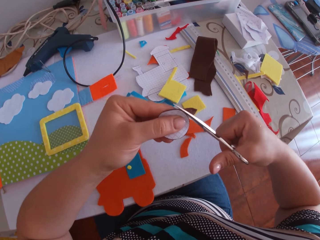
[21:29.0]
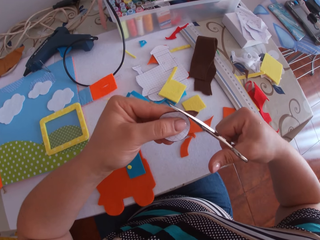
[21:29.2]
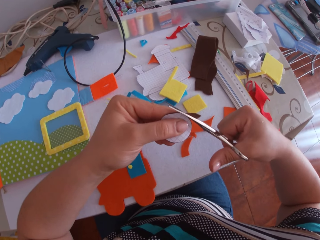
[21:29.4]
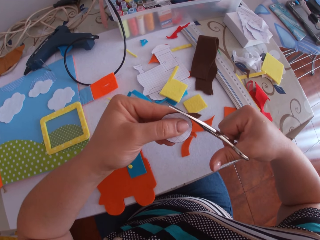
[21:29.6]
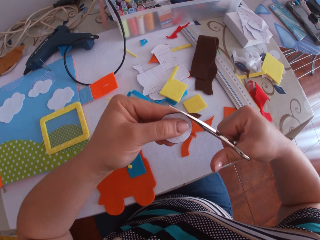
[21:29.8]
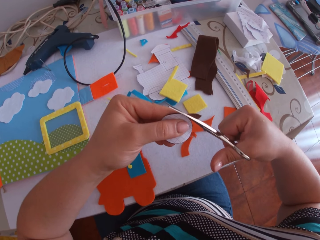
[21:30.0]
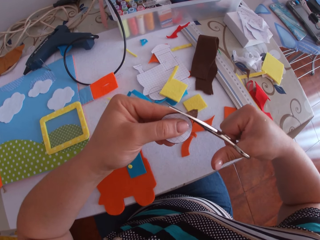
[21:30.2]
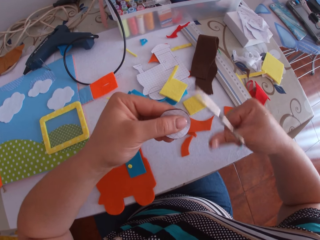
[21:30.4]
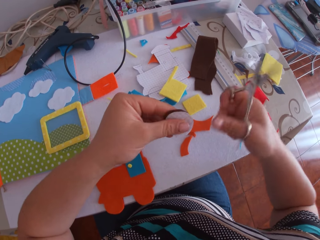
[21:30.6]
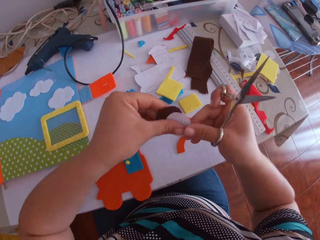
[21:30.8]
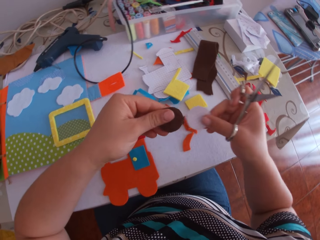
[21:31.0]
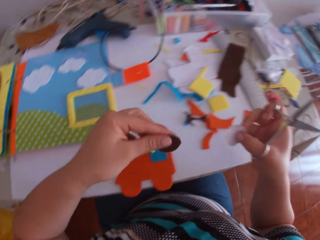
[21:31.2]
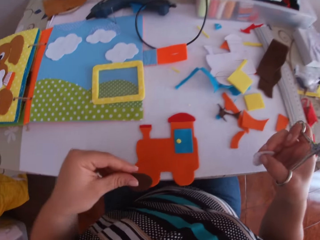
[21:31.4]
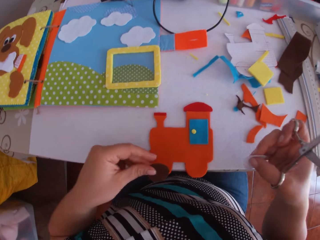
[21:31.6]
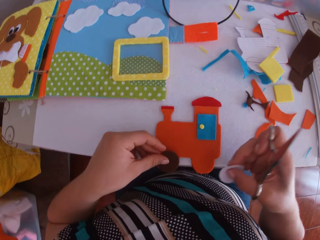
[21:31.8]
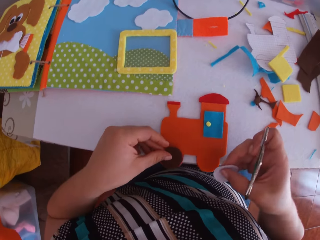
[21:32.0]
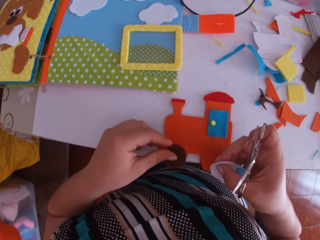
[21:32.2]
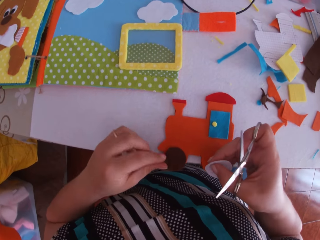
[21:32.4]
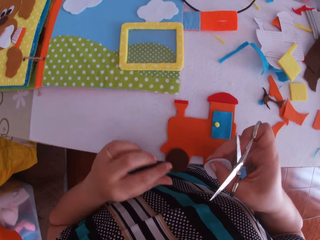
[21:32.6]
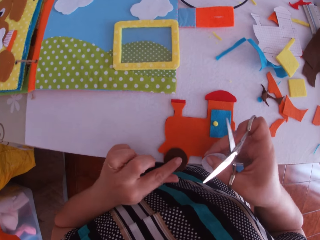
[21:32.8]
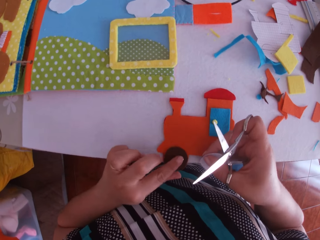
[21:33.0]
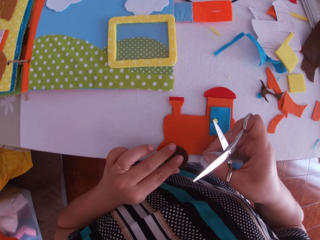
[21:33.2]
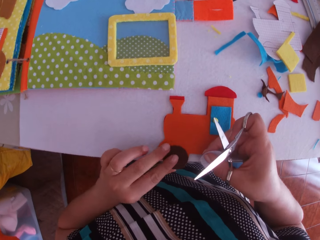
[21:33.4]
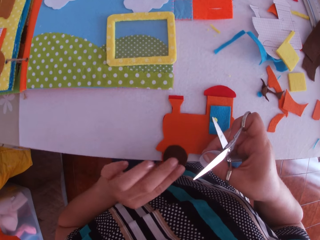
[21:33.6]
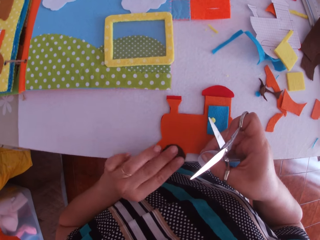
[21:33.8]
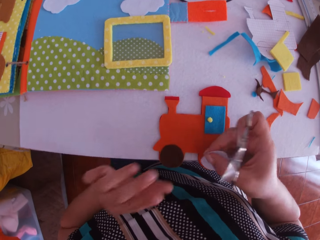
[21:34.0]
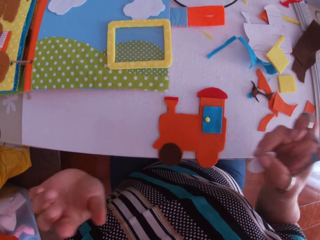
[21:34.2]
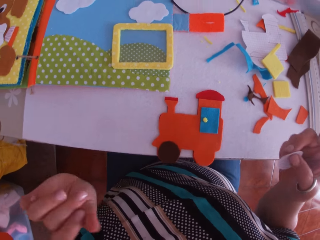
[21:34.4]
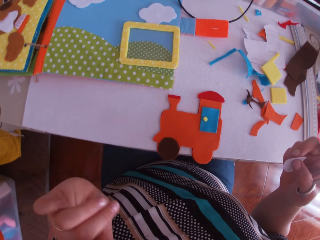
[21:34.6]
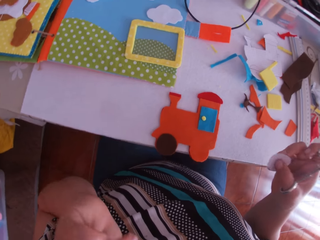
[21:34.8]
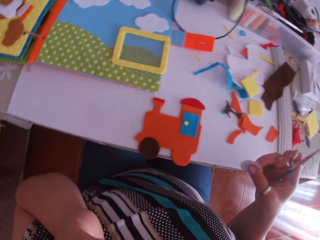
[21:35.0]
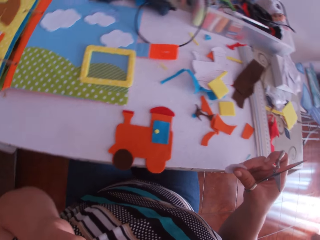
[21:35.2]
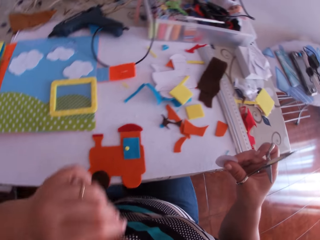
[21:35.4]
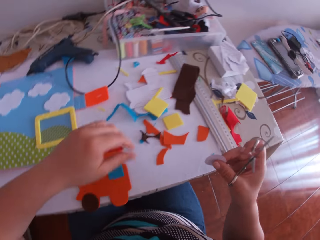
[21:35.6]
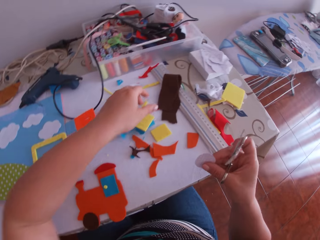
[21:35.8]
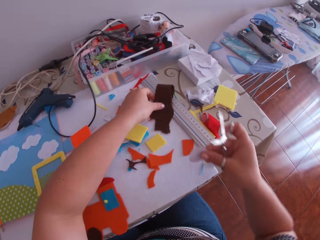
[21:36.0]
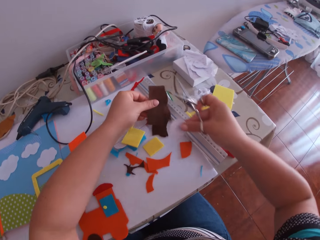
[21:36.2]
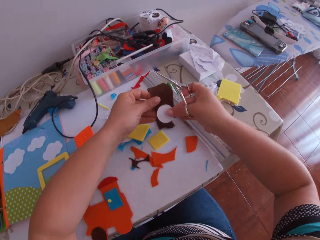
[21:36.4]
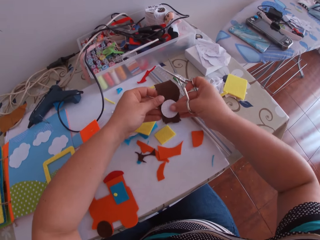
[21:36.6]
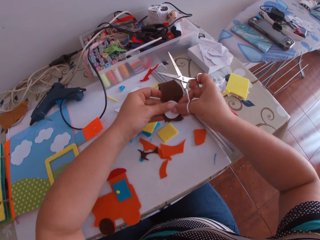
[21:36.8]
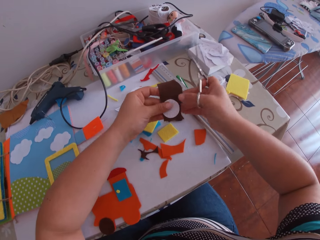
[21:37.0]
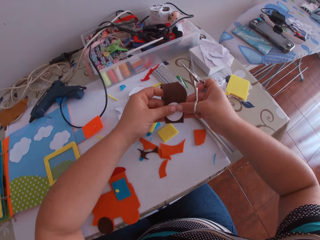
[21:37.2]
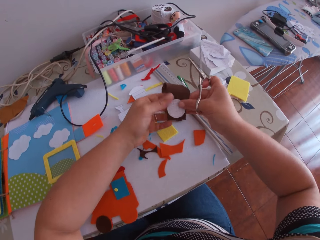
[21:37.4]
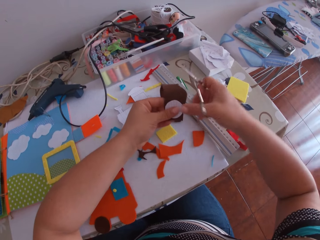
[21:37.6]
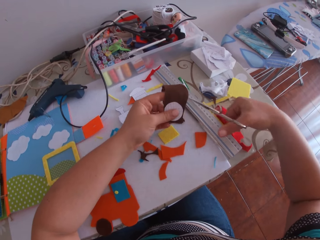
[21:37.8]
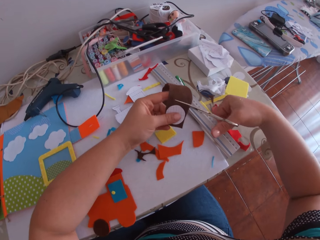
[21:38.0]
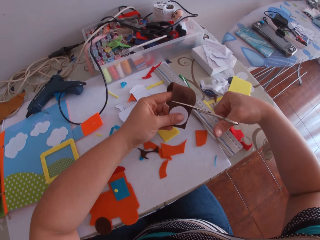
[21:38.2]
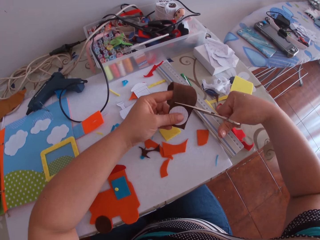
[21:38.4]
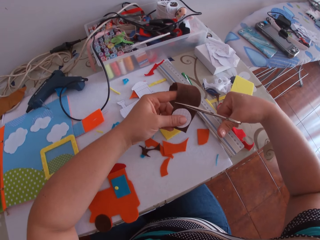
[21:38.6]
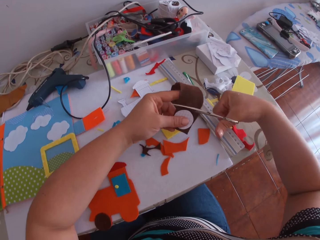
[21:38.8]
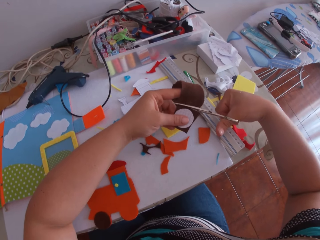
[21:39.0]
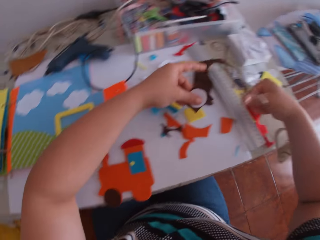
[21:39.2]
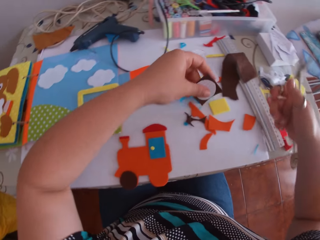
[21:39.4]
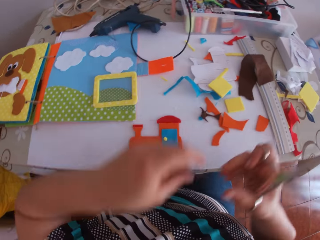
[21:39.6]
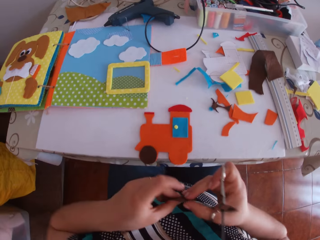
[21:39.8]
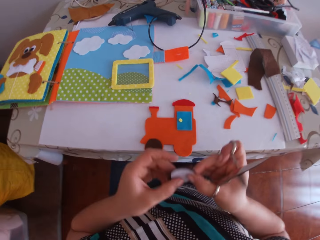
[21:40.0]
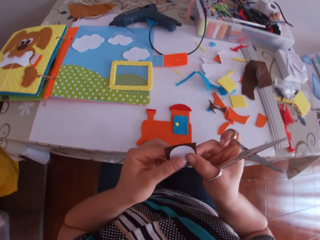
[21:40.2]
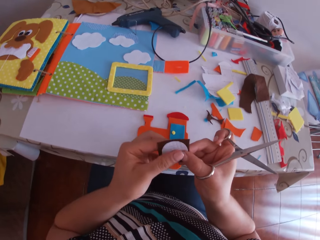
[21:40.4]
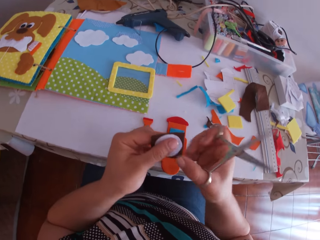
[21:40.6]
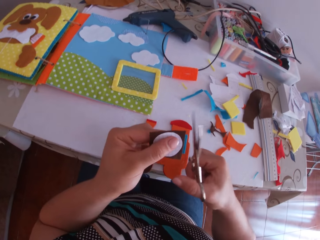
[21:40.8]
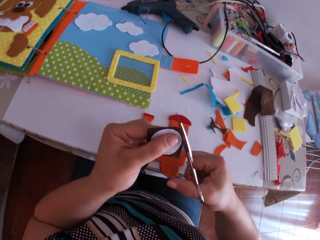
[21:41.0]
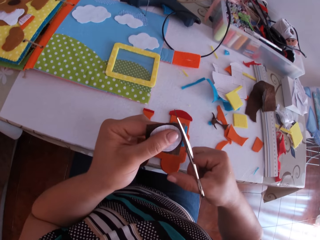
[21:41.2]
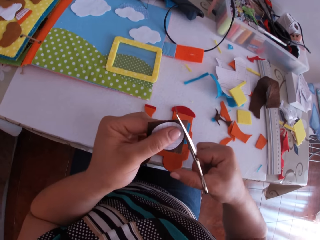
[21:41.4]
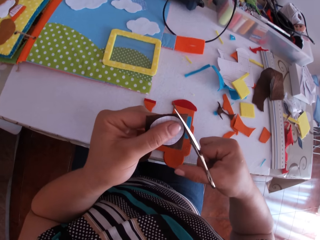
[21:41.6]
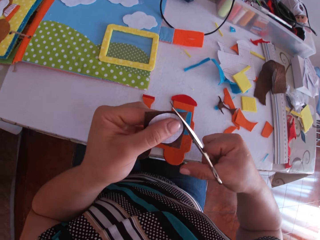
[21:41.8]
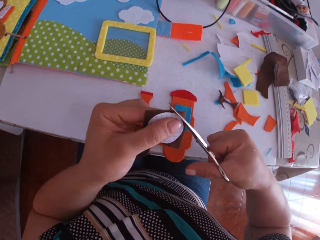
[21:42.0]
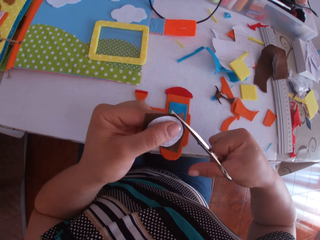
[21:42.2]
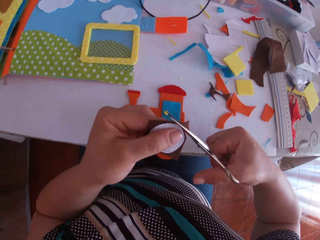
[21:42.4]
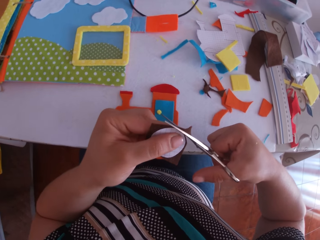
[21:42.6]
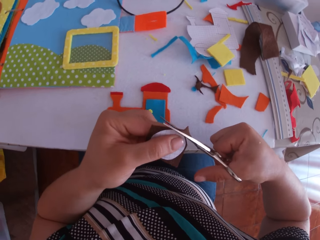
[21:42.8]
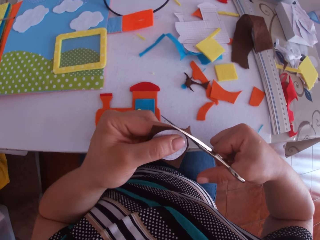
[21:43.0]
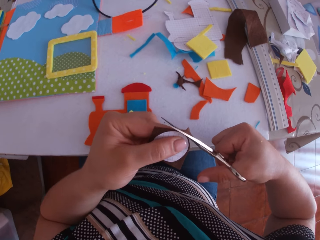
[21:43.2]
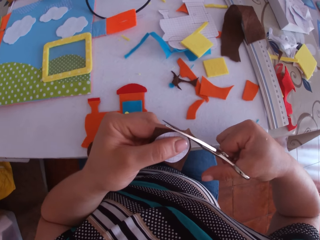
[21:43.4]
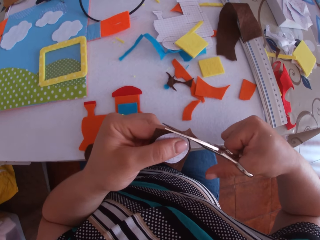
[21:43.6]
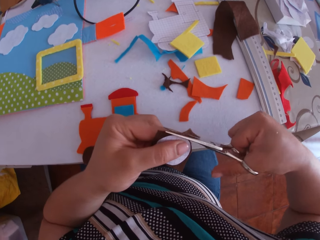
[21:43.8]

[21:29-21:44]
The camera wearer swings a hand. She transfers the white circular cardboard to her right hand from her left hand. She holds the piece of paper. She places the brown circular cloth on the cardboards with her left hand. She swings a hand. She swings a hand. She touches the felt material. She swings a hand. She touches something. She swings a hand. She swings a hand again. She picks up the brown cloth with her left hand. She places the white circular cardboard on the brown cloth with her right hand. She holds the piece of paper. She swings a hand. She cuts the brown cloth with the scissors in her right hand. She swings a hand. She holds the brown cloth and the white circular cardboard with both hands. She swings a hand. She trims the brown cloth in a circular shape with the scissors in her right hand.

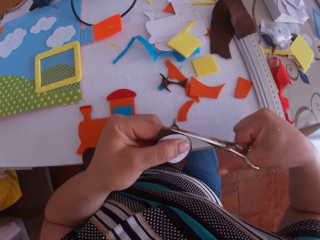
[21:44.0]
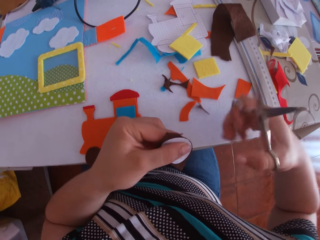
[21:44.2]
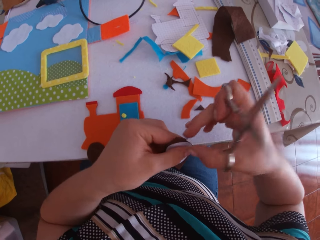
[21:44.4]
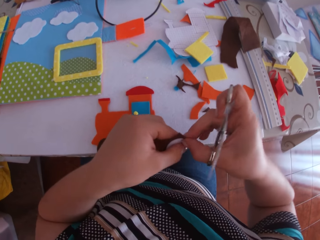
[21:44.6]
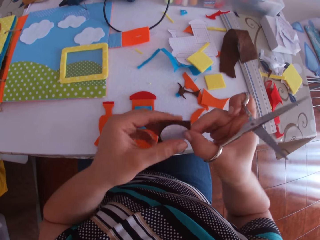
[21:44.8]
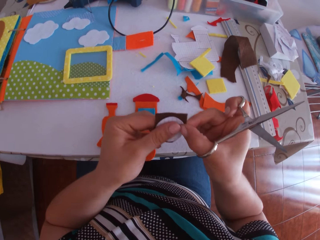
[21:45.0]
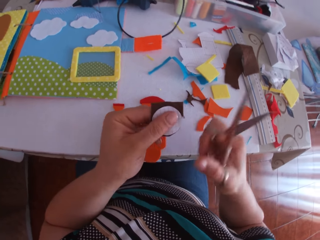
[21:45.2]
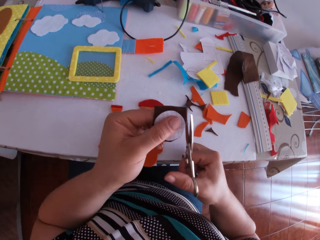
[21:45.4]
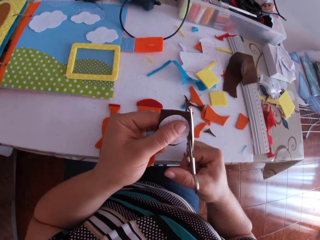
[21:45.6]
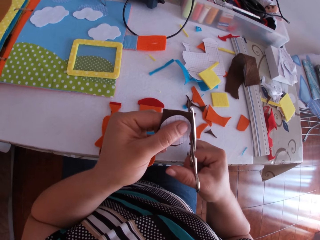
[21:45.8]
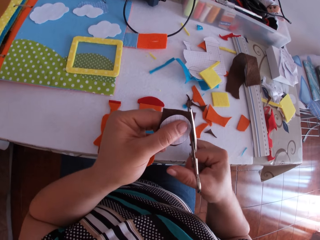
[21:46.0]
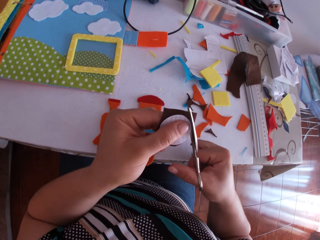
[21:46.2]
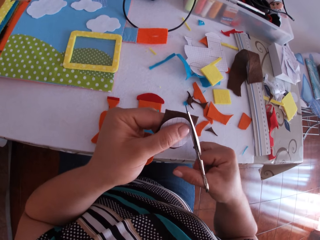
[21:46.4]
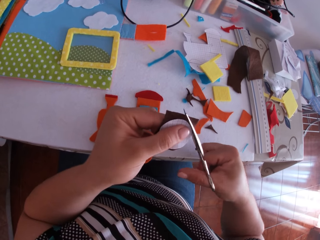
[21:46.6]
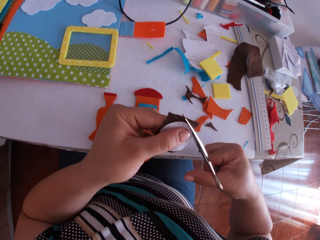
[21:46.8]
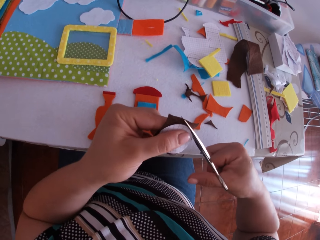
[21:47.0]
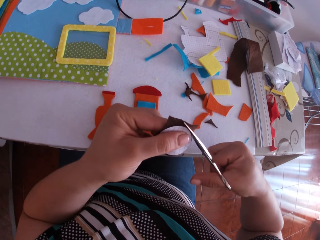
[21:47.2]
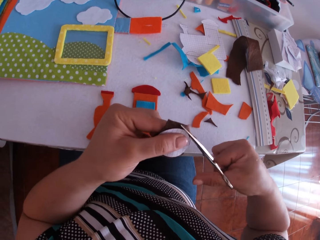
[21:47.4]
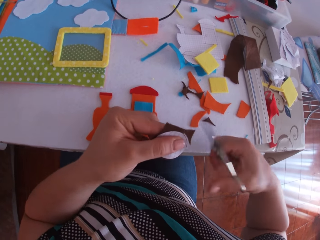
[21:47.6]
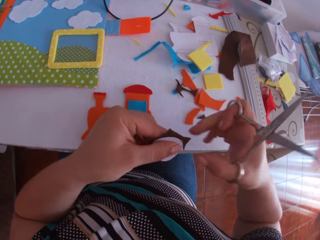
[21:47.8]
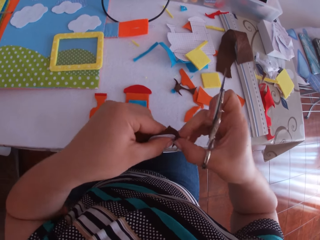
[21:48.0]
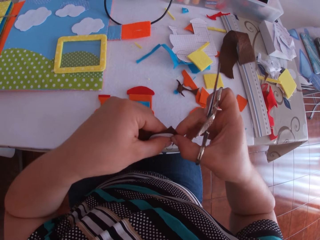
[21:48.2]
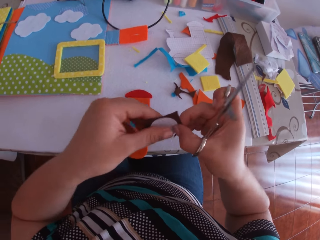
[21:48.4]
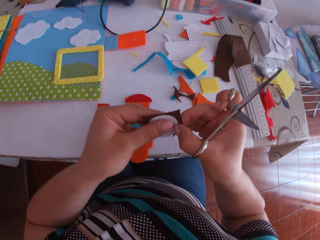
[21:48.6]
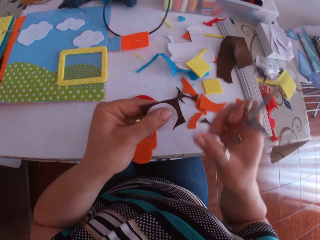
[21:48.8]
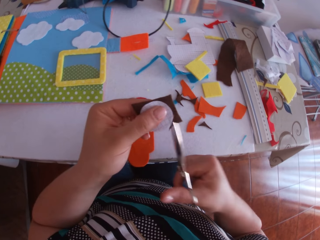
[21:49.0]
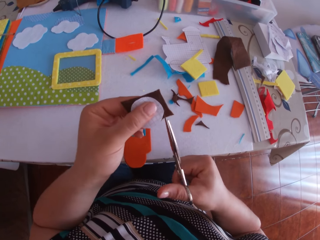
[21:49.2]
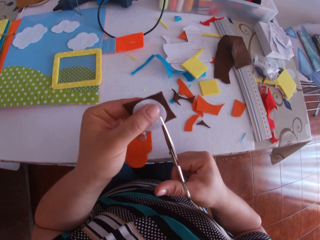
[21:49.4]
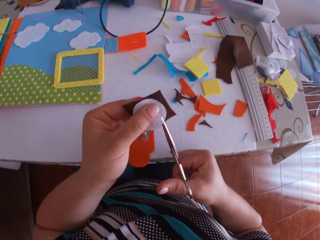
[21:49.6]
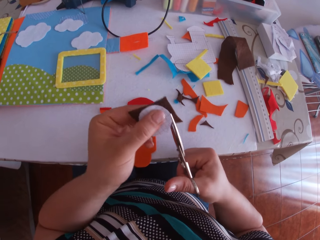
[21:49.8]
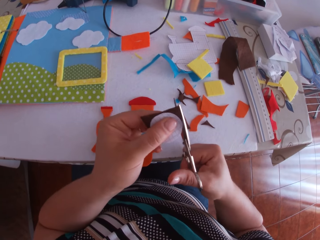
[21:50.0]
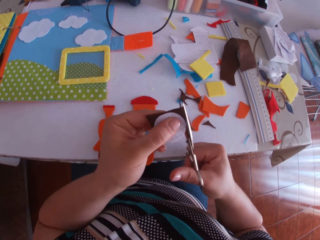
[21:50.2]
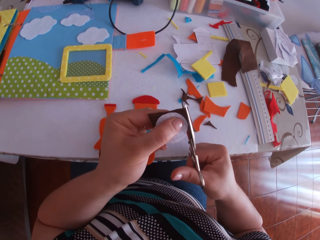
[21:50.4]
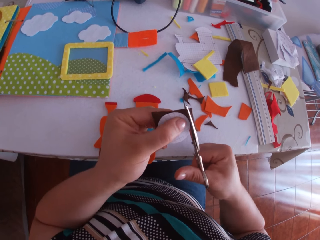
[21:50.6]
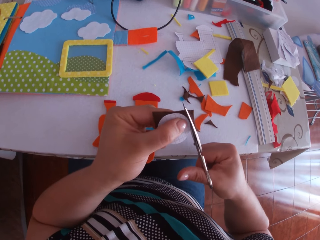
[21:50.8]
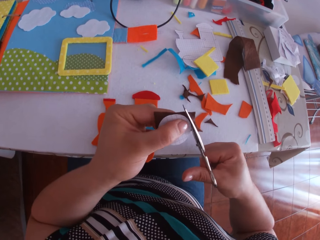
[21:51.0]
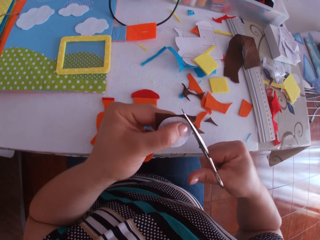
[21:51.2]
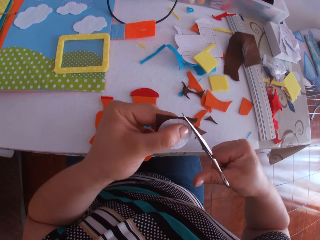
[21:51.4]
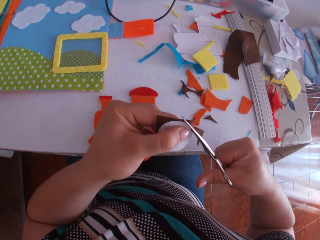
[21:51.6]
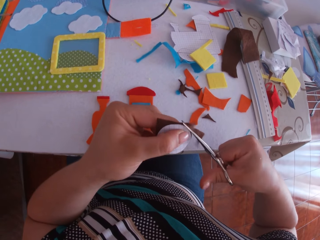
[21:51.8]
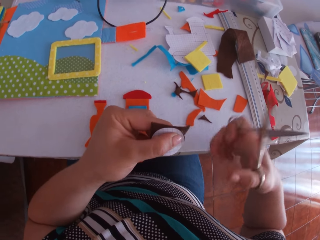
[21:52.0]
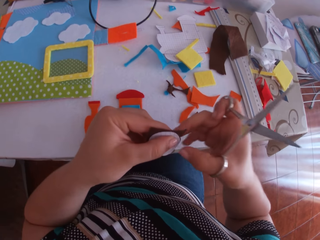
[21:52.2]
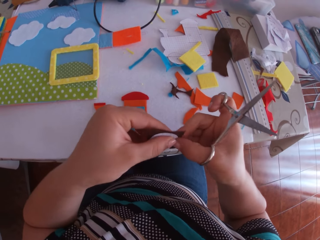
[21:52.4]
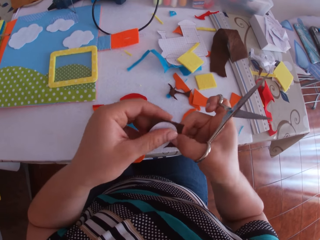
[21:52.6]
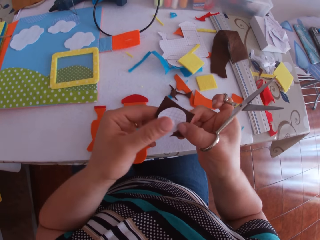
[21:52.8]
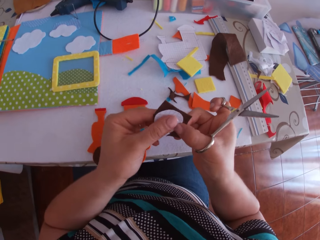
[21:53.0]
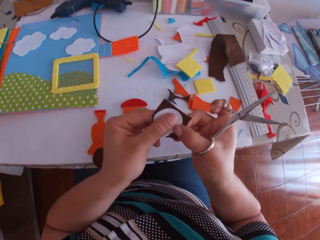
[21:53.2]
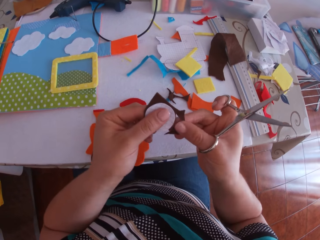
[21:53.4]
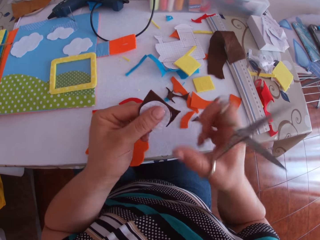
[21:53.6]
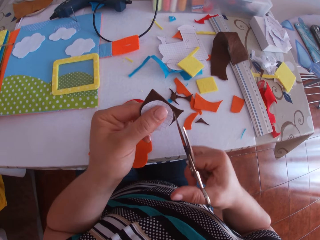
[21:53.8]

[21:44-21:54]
The camera wearer swings a hand. They hold the felt material. They swing a hand. They trim the felt material using a pair of scissors. They swing a hand. They hold the felt material. They swing a hand. They trim the felt material using a pair of scissors. They swing a hand. They hold the felt material. They swing a hand.
